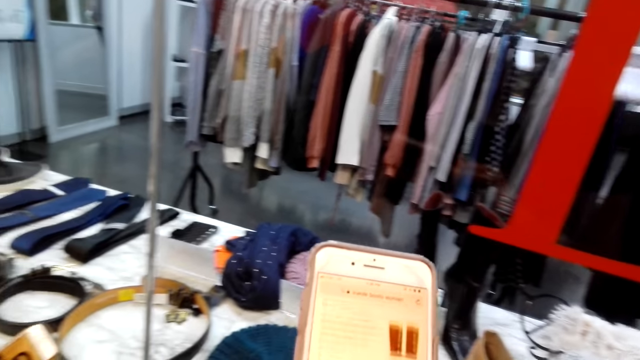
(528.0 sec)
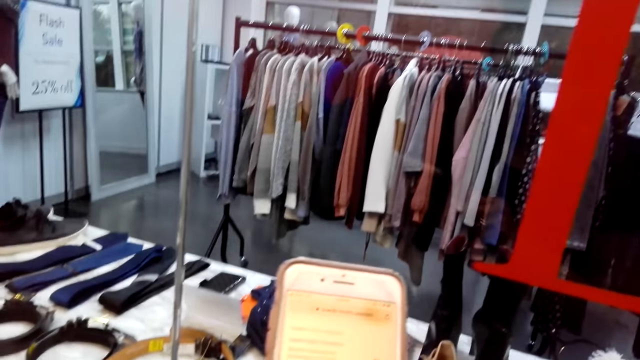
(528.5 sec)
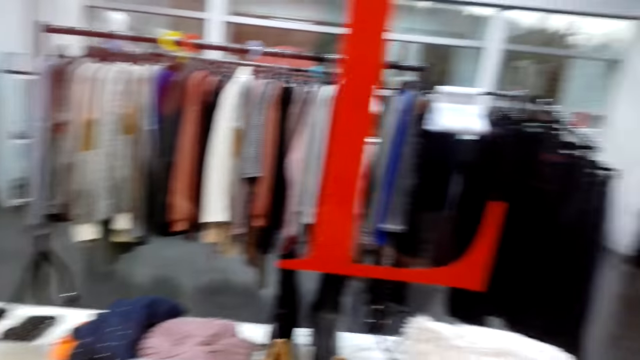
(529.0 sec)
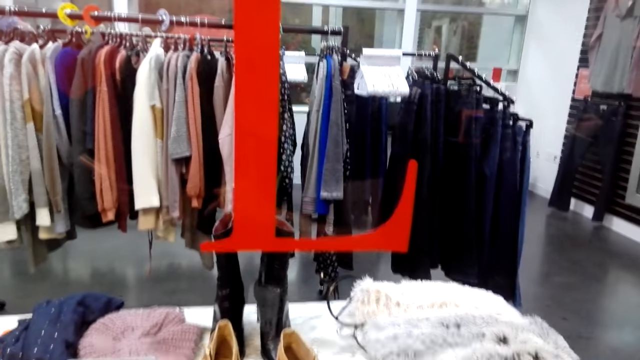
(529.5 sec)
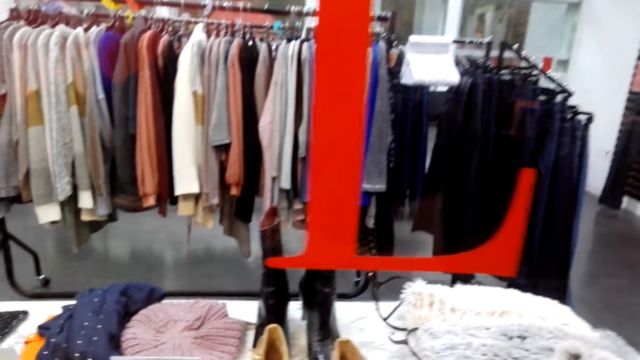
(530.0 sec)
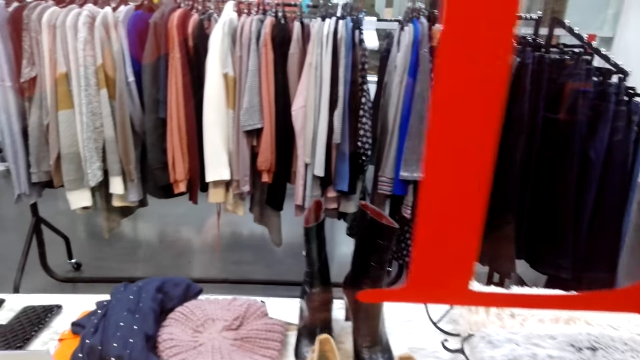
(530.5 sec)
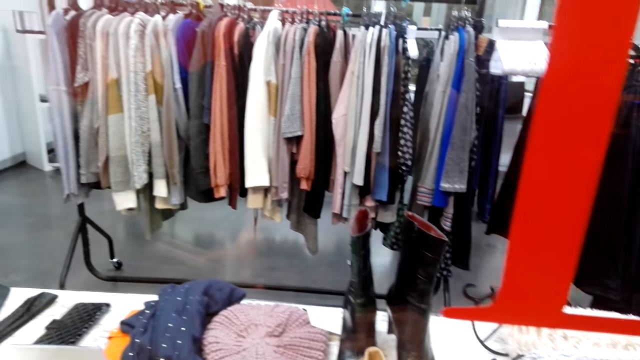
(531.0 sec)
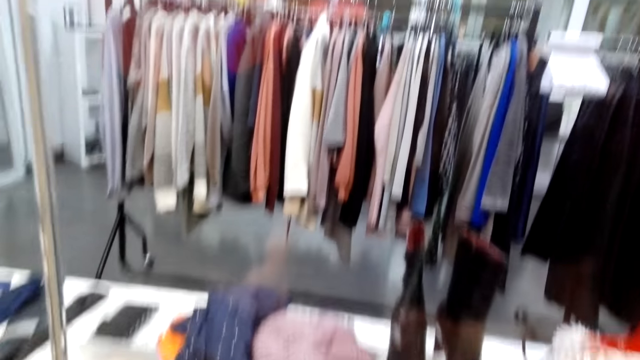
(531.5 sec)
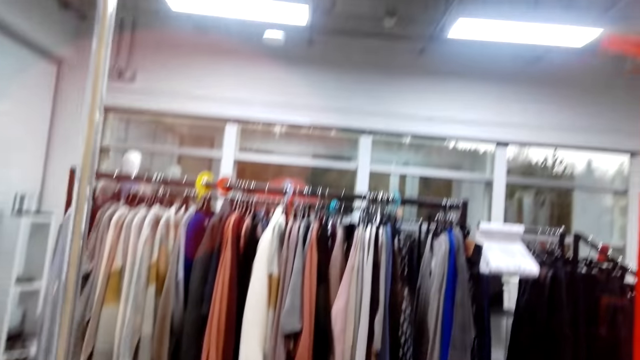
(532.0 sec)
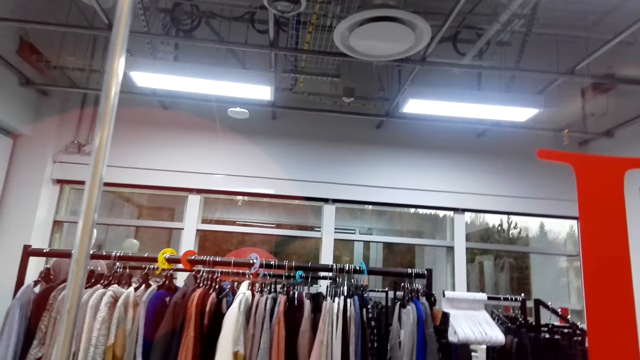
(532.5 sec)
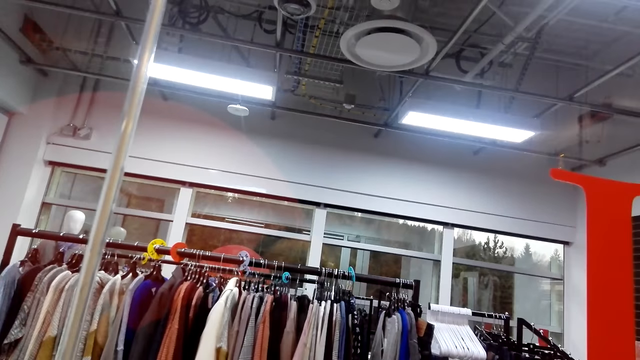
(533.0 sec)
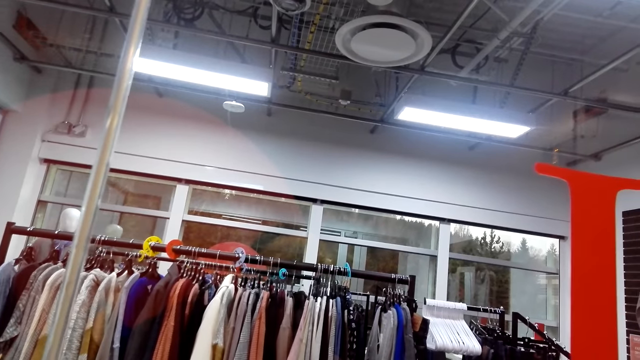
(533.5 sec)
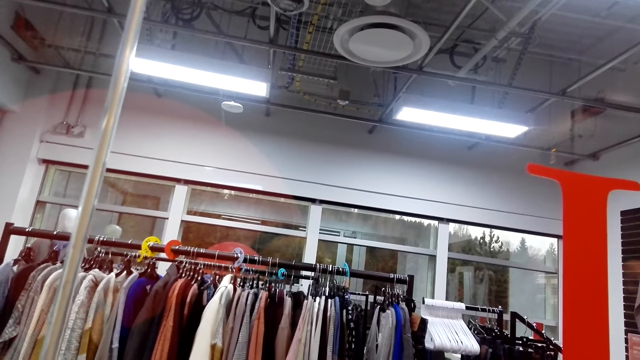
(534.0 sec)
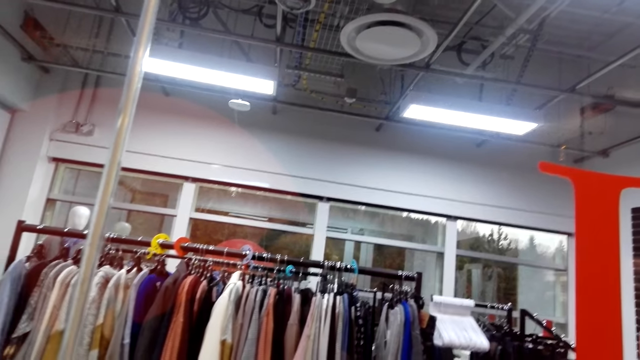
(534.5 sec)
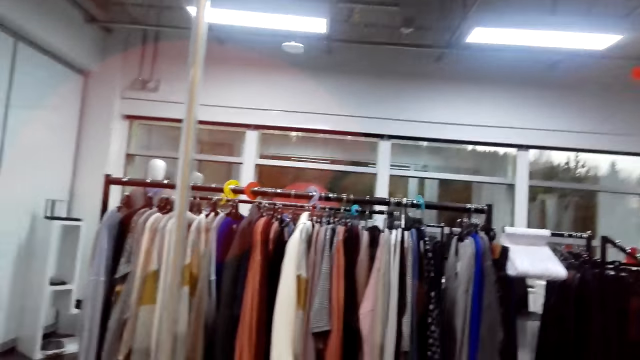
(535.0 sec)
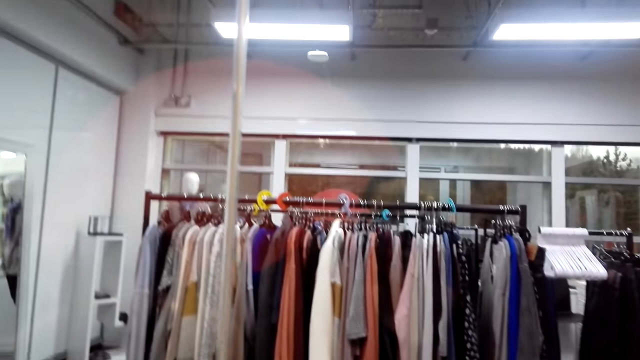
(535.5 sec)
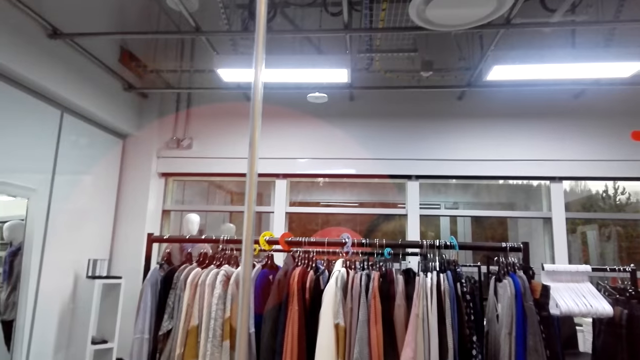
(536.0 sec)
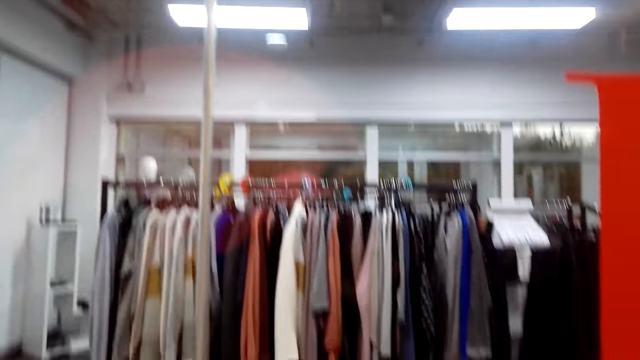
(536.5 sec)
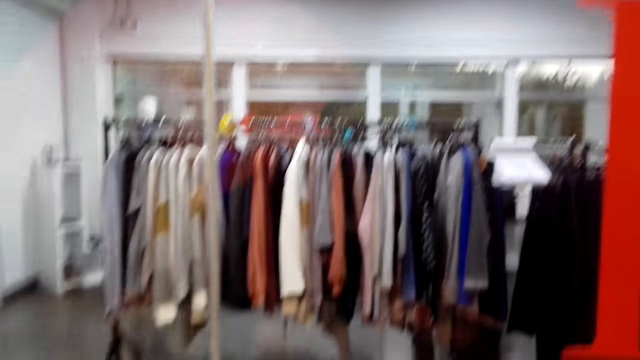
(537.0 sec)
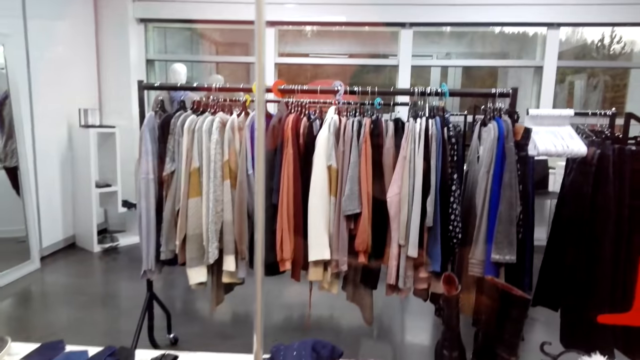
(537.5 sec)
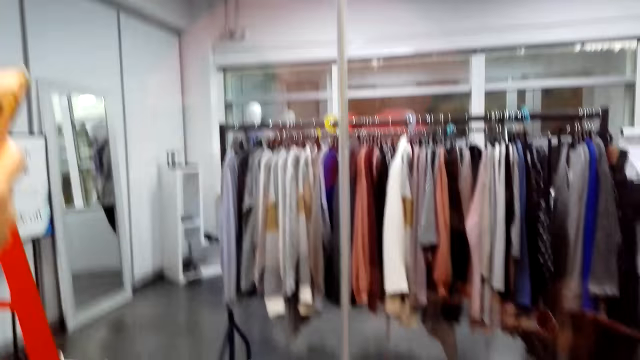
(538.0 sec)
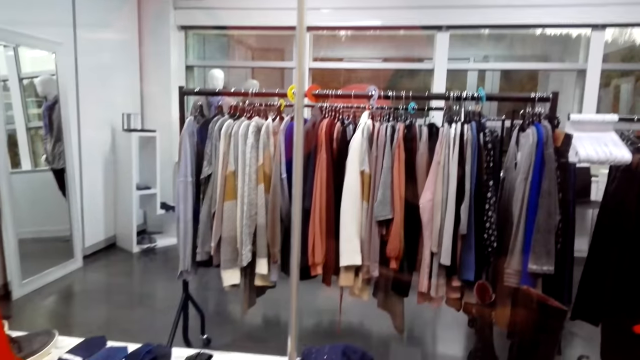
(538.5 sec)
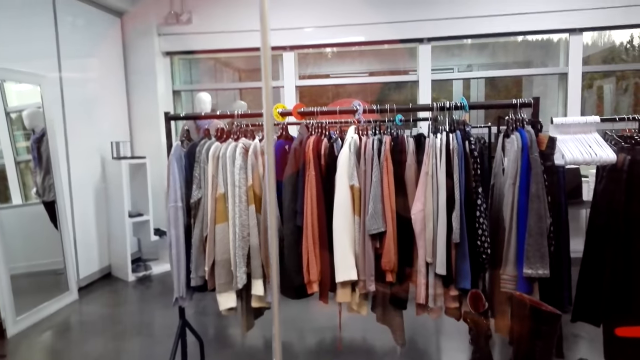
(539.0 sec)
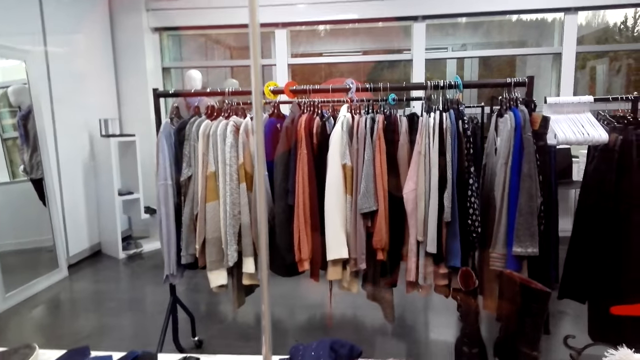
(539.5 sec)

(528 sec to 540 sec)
The camera wearer looks around the cloth store.

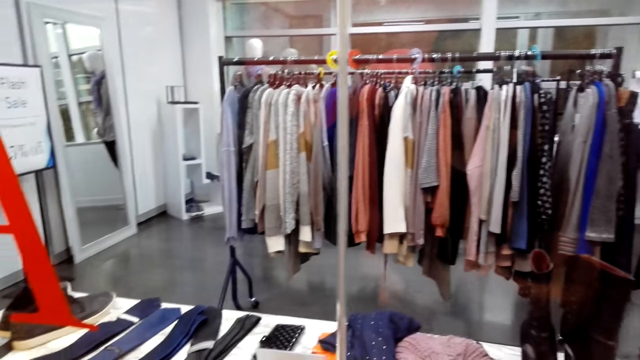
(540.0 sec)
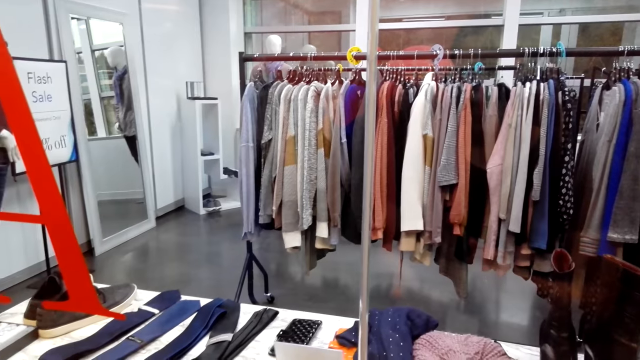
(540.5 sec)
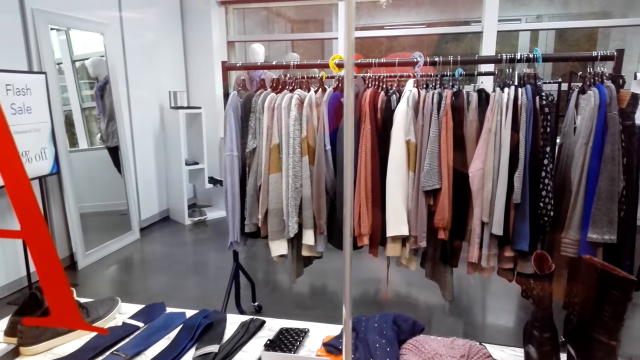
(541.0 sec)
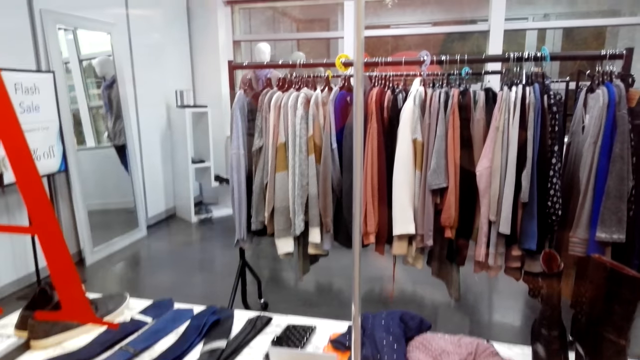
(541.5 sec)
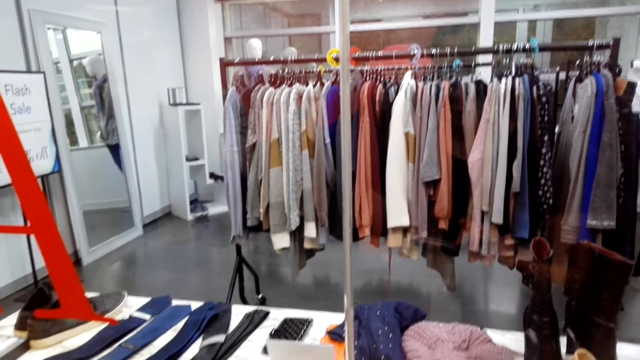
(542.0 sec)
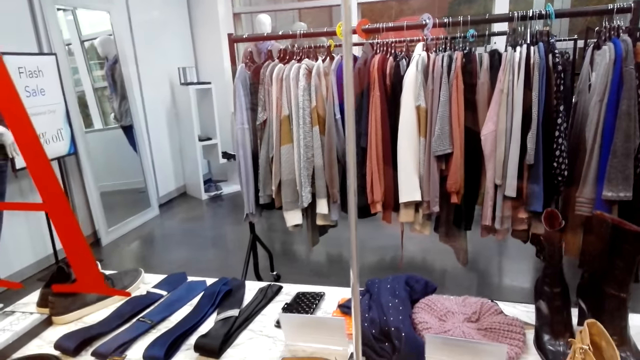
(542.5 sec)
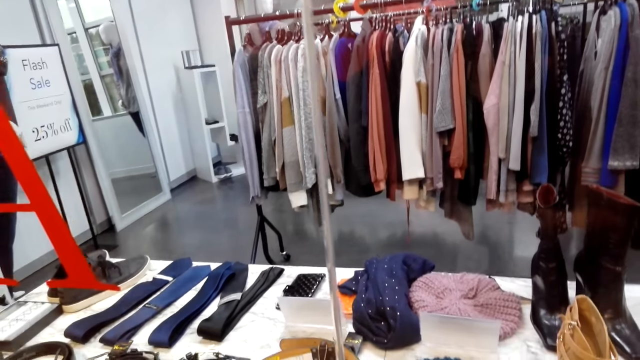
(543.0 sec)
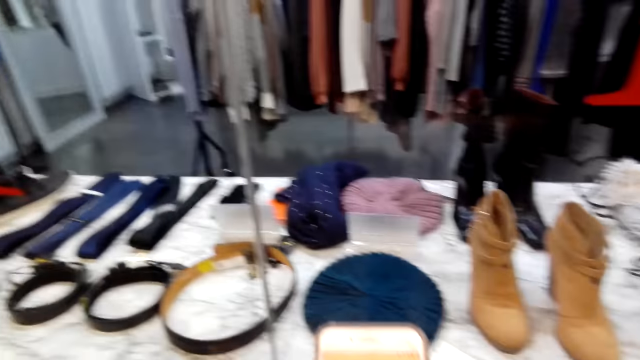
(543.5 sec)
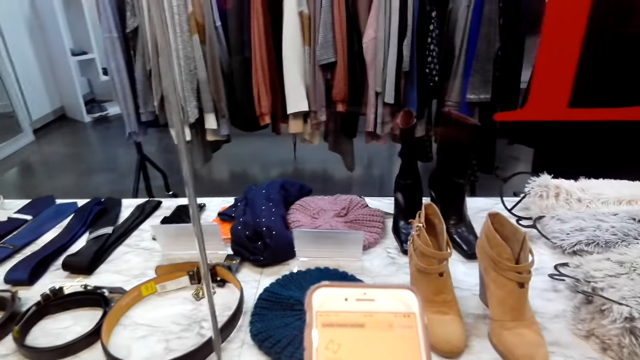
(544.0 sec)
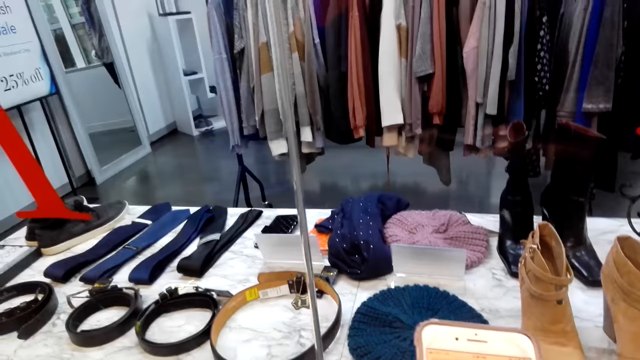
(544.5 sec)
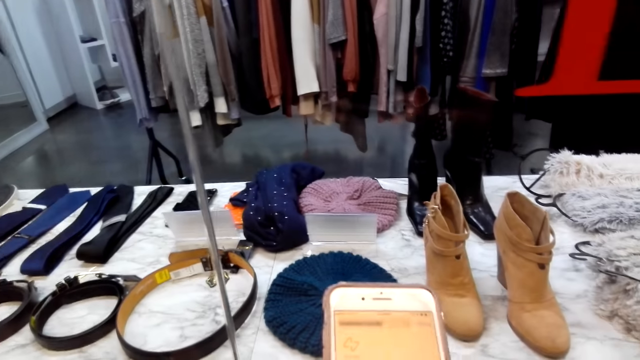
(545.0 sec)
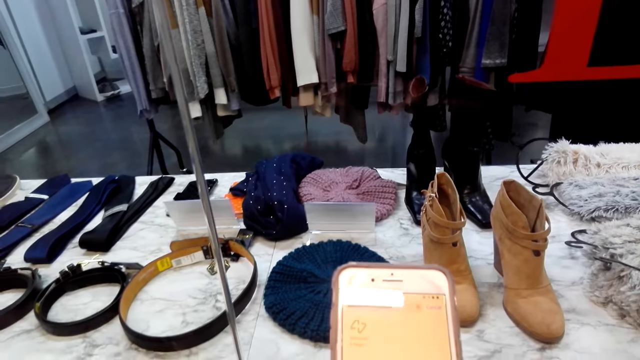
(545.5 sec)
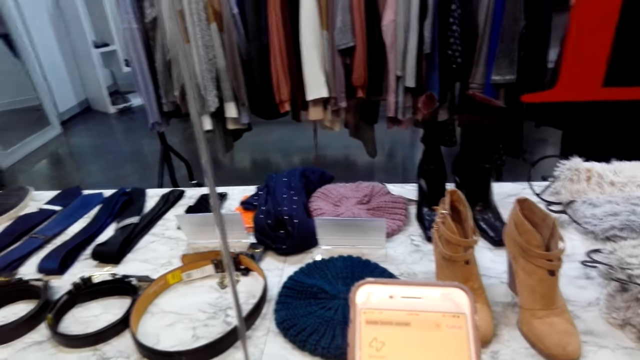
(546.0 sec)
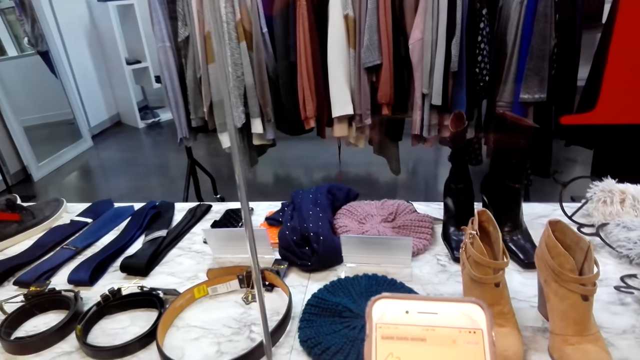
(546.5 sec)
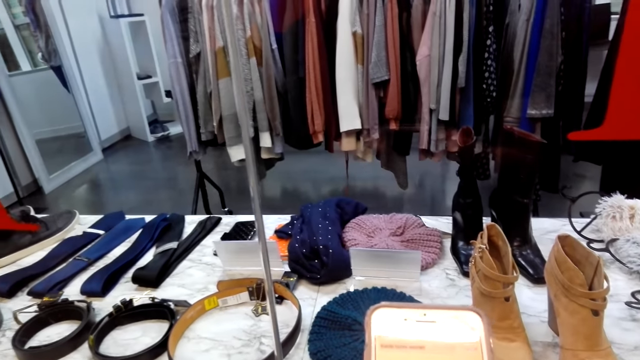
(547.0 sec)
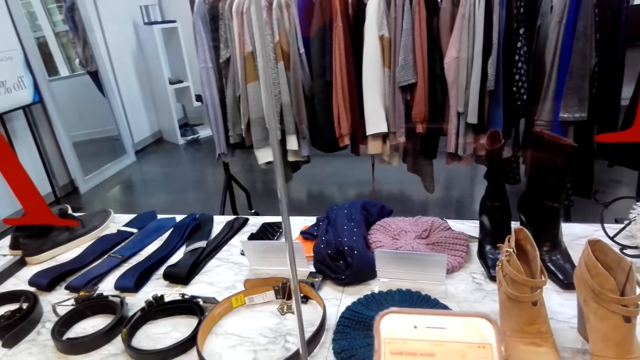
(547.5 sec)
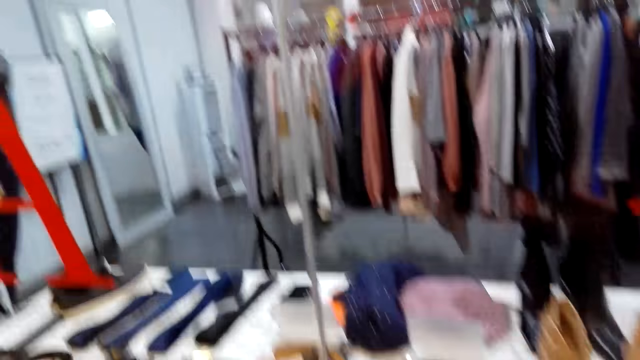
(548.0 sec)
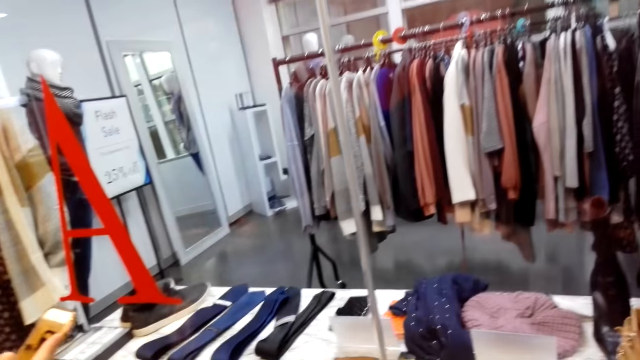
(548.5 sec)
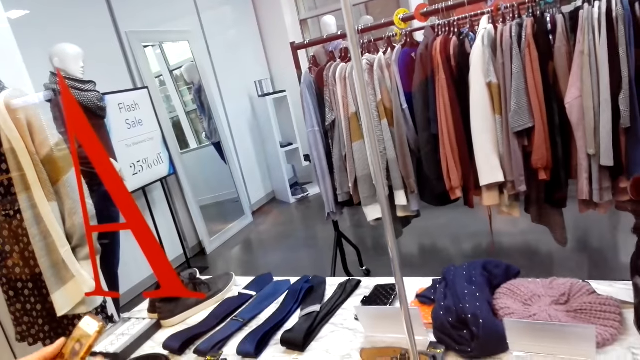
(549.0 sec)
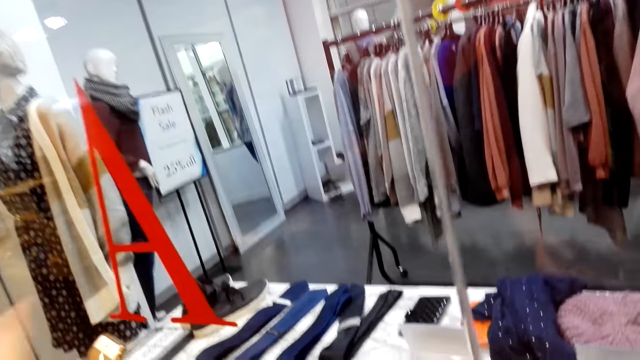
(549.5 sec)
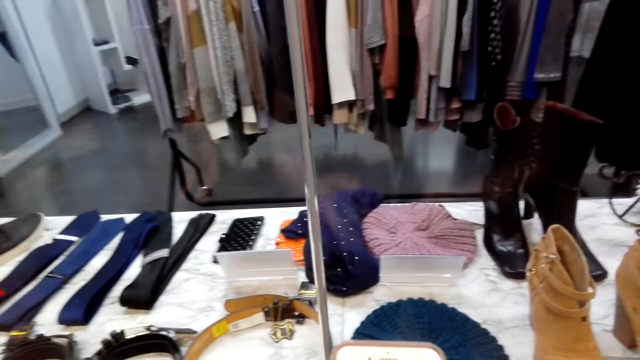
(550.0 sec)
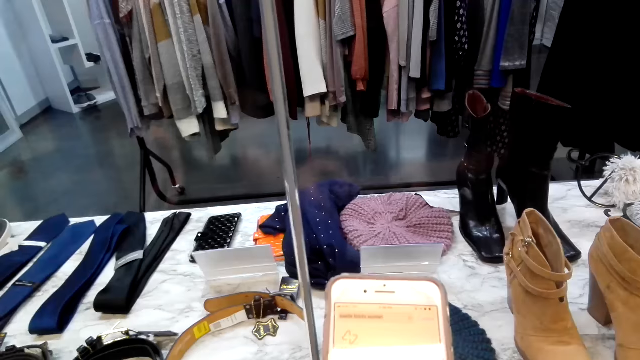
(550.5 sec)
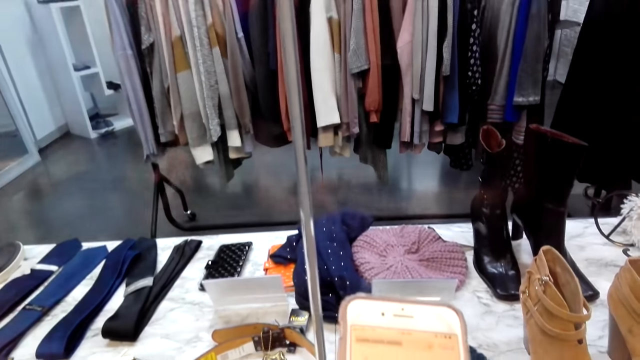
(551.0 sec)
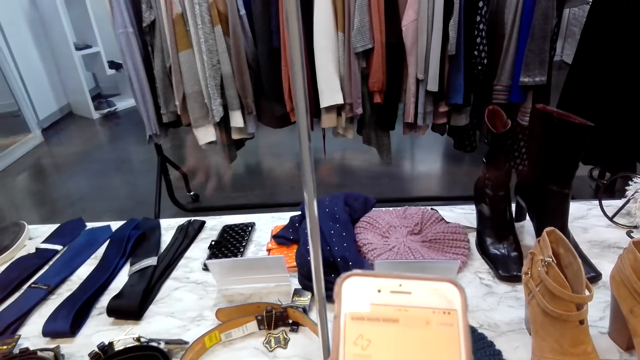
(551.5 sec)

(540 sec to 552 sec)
The camera wearer scrolls the phone. They look around.
